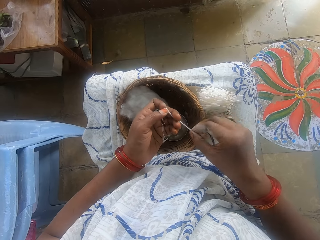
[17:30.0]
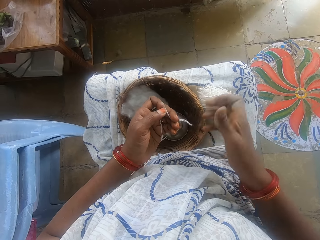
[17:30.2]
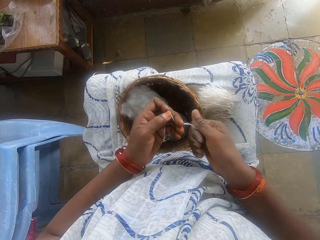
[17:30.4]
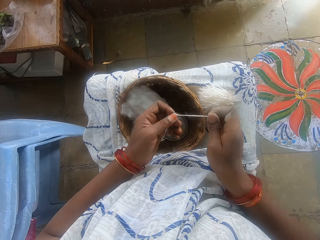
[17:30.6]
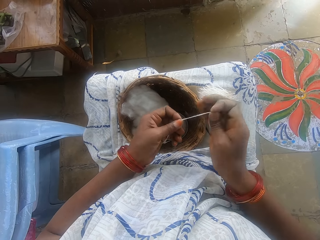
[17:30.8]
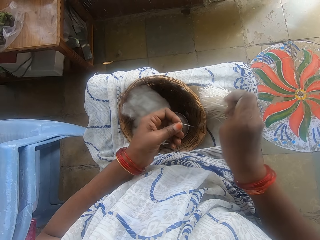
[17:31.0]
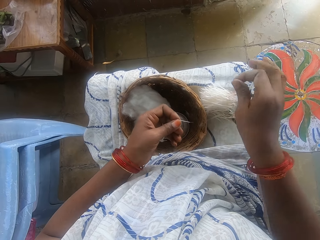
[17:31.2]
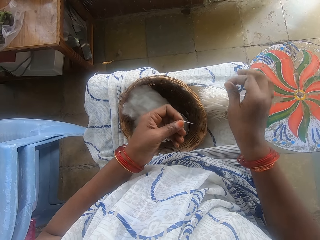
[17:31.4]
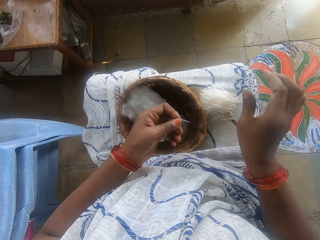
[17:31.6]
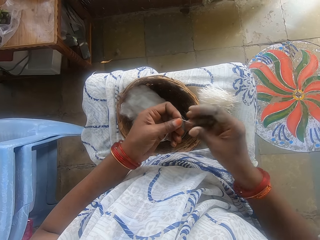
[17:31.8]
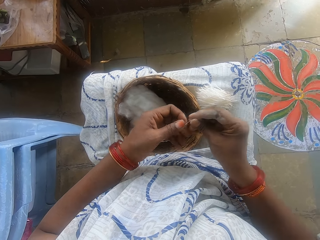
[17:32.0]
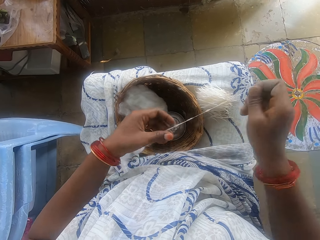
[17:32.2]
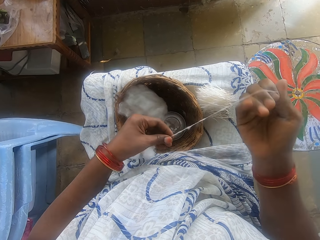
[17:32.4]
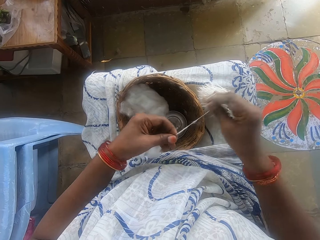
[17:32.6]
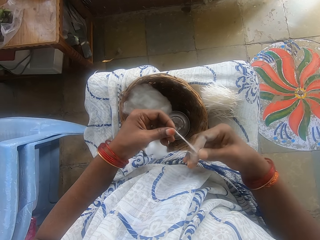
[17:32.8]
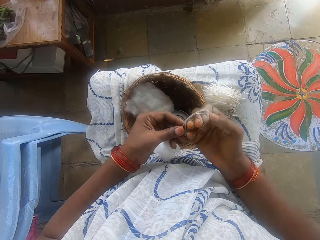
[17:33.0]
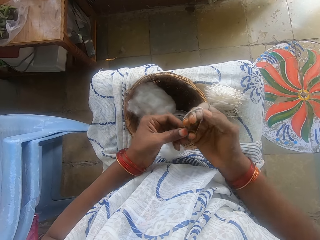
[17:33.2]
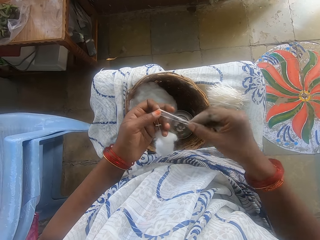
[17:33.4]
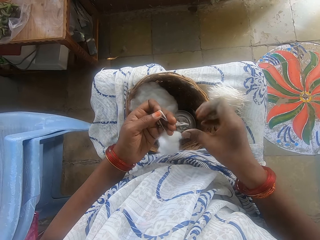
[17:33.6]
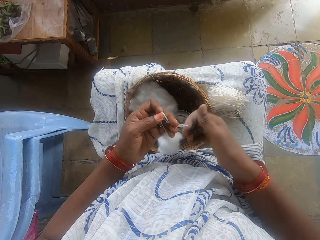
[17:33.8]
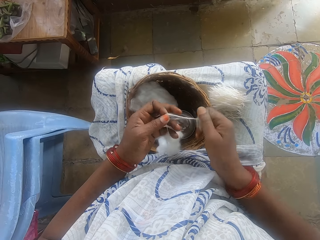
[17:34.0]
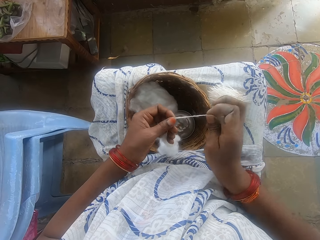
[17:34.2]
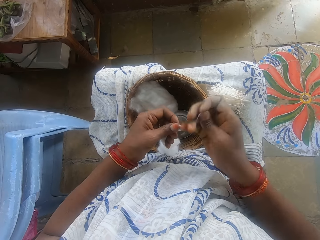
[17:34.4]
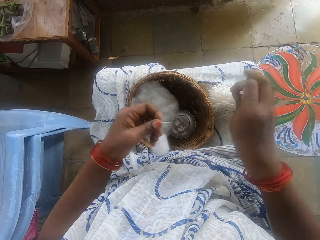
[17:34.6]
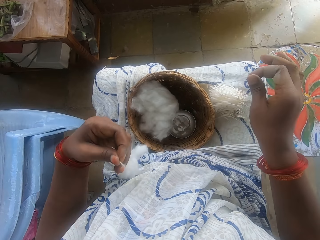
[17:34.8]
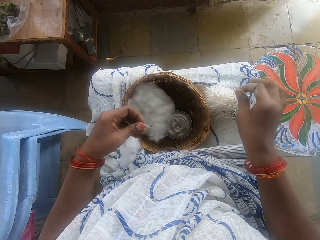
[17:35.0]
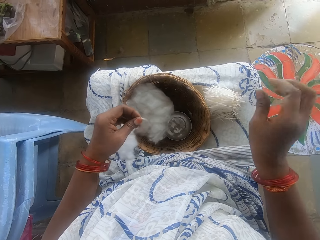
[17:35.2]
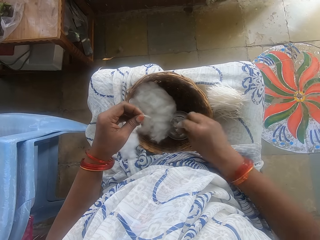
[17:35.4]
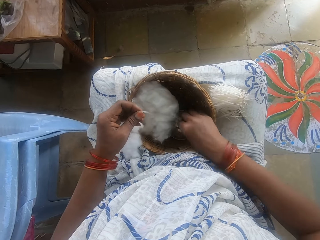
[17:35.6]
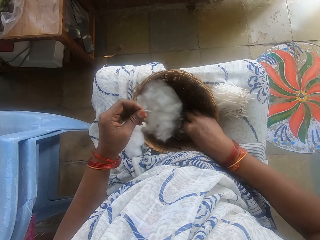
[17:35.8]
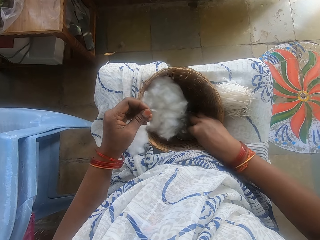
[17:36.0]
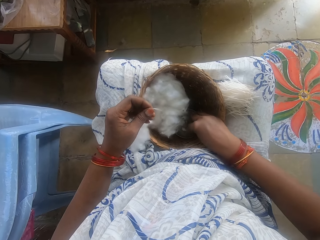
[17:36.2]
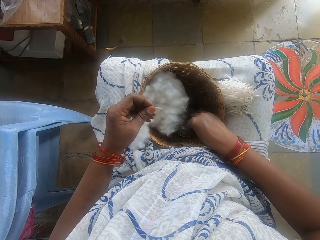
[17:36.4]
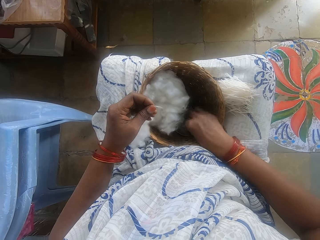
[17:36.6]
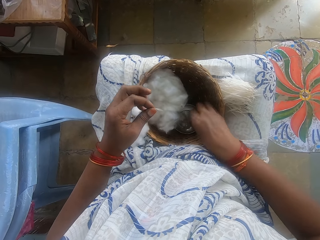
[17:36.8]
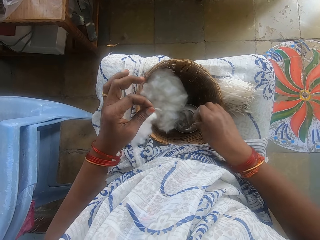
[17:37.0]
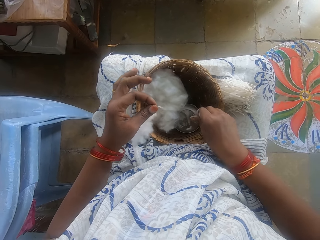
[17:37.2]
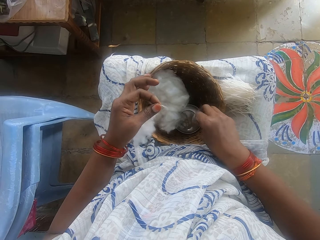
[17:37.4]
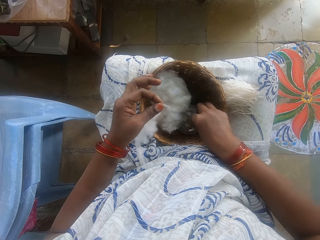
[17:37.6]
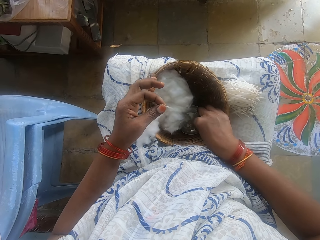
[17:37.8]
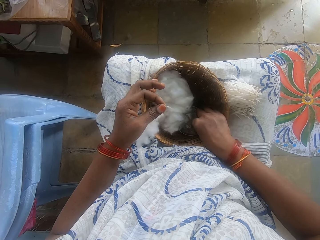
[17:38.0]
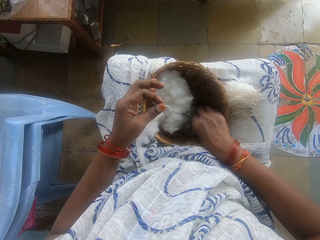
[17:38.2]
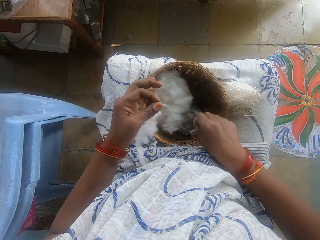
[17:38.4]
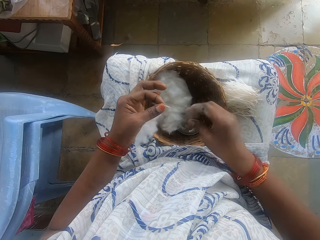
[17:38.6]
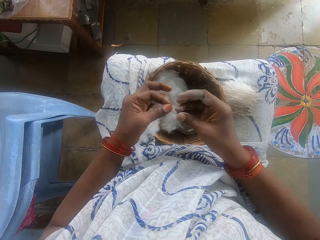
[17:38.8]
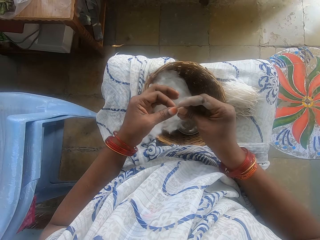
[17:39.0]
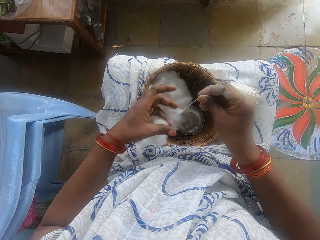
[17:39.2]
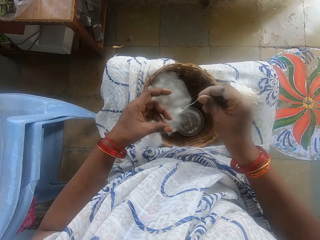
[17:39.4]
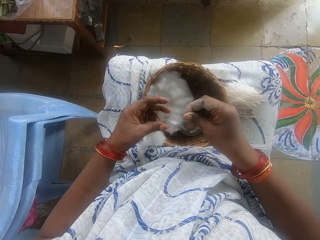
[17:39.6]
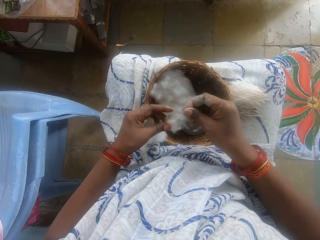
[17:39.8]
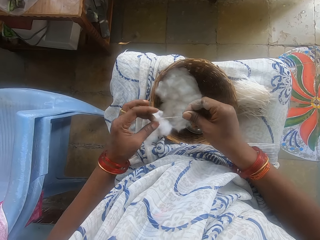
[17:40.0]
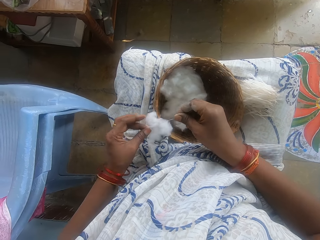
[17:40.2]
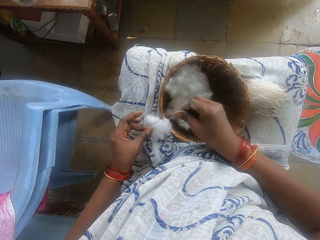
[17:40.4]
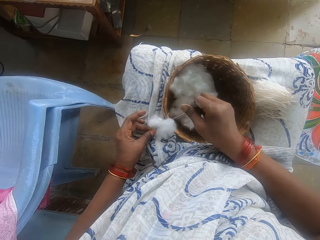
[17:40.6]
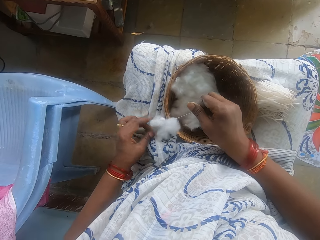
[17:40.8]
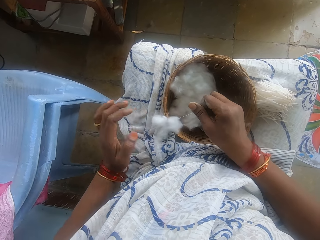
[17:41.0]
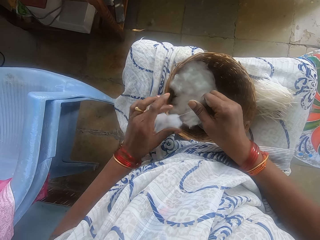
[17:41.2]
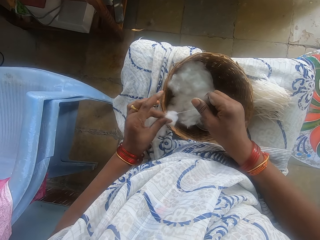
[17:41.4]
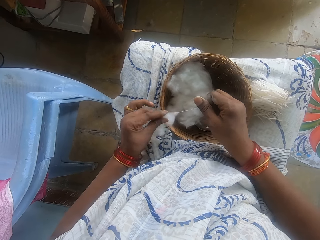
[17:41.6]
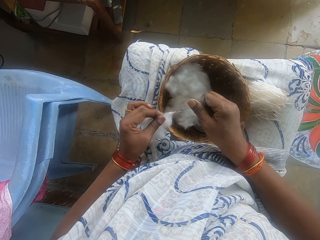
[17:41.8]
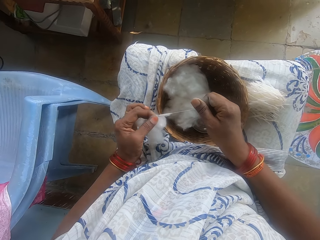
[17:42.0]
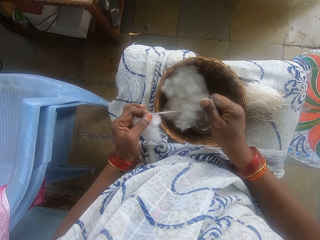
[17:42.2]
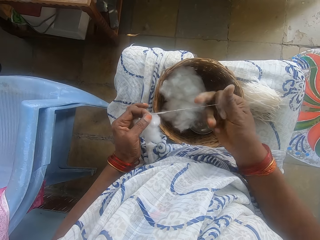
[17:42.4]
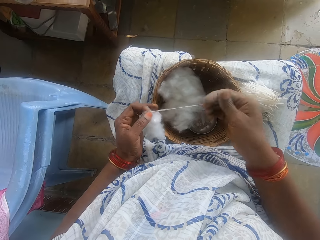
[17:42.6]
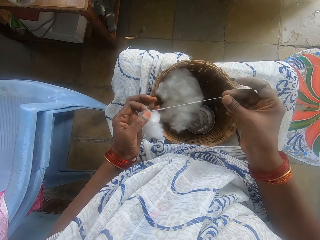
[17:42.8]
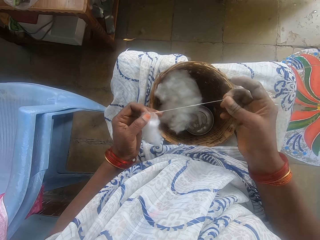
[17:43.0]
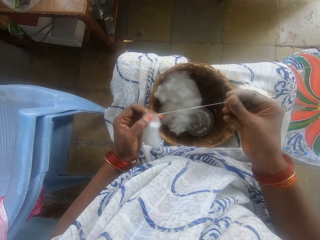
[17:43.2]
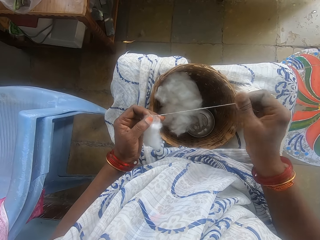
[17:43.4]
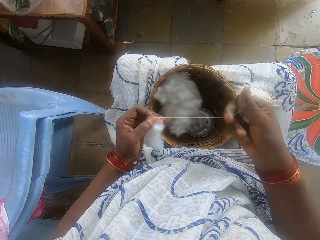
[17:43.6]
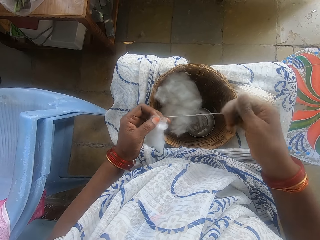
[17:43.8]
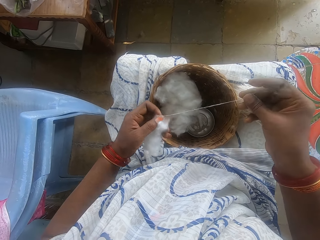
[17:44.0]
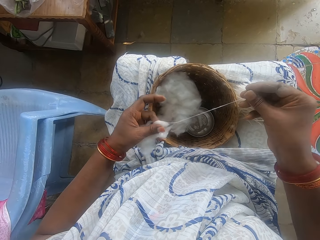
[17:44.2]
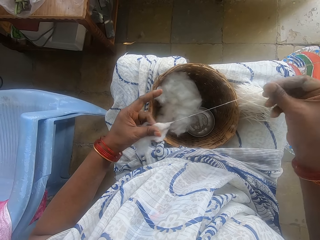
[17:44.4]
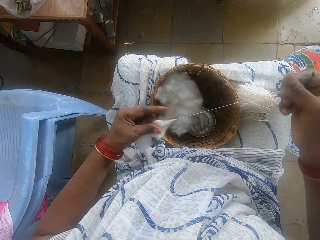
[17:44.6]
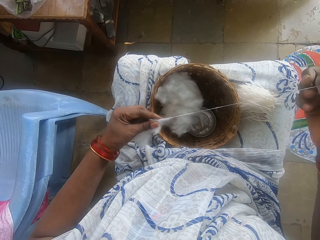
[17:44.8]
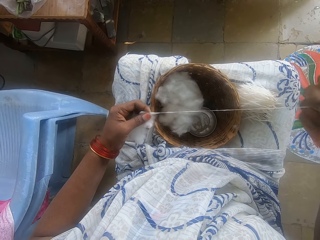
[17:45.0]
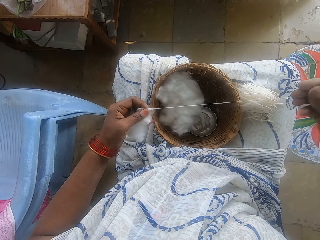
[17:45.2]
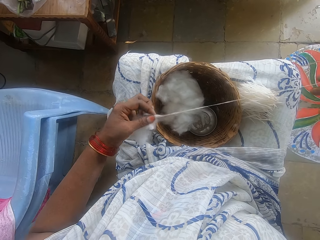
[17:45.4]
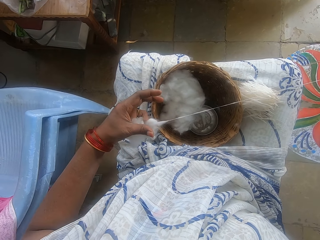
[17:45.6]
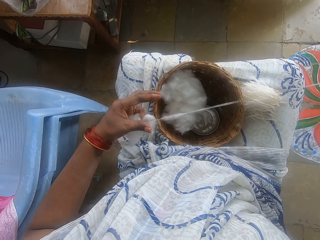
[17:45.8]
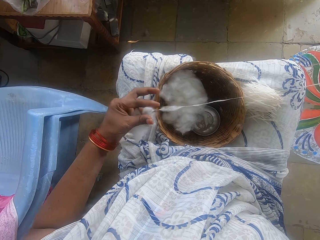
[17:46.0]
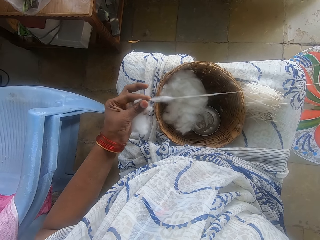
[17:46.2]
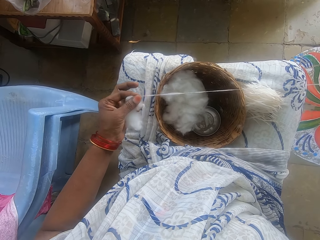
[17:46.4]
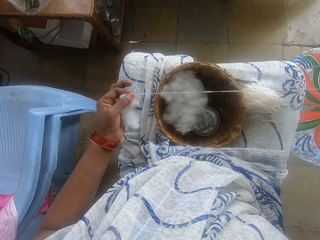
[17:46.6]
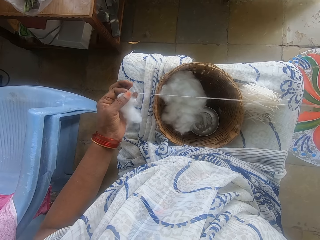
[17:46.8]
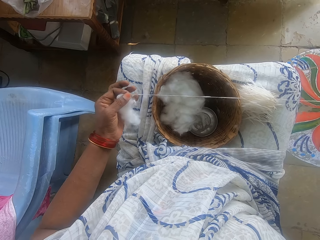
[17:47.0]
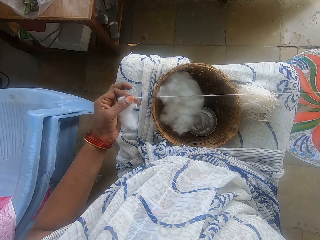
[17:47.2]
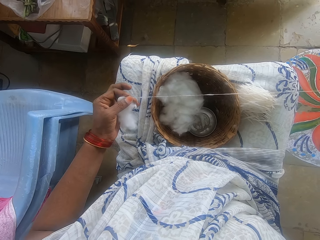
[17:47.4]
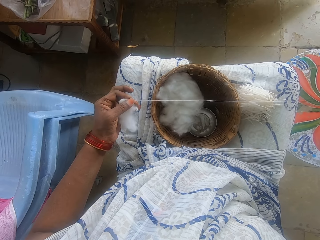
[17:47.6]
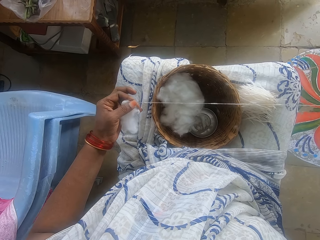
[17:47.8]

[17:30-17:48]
The camera wearer pulls the cotton string off her hand. She holds the cotton string with both hands, pulls her hand off the cotton string, and rolls the cotton string. She cuts the cotton strip with her right hand. She places the cut strip on her leg, on the strings. She switches the cotton string to the other hand, pulls the cotton string, and rolls the cotton strip round her right hand with her left hand. She pulls the cotton string off her hand, holds the cotton string with both hands, pulls her hand off the cotton string, and rolls the cotton string. She cuts the cotton strip with her right hand. She places the cut strip on her leg, on the strings. She picks powder from the container. She touches some powder with her right hand. She rubs her fingers. She switches the cotton string to the other hand. She pulls out the ball of cotton wool with both hands. She pulls her hand off the cotton, pulls the cotton, and pulls the cotton string.

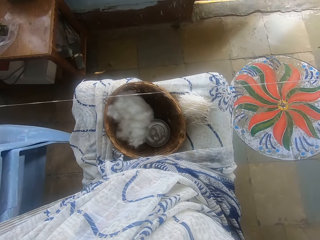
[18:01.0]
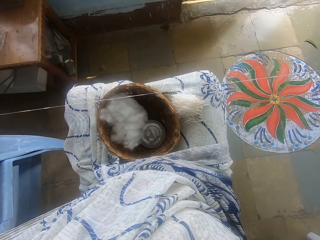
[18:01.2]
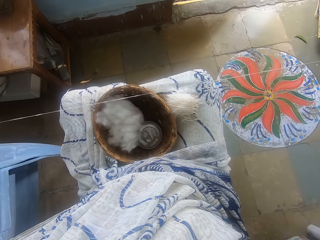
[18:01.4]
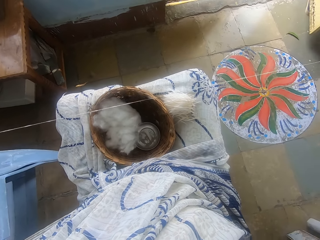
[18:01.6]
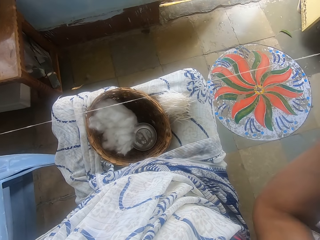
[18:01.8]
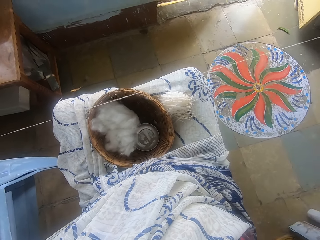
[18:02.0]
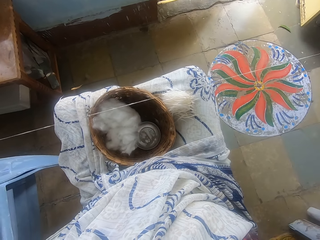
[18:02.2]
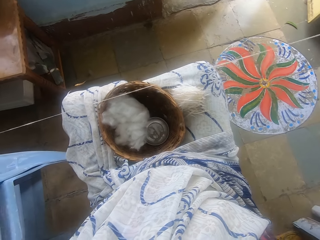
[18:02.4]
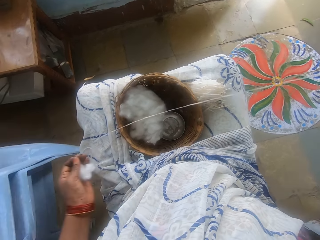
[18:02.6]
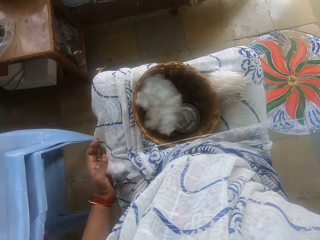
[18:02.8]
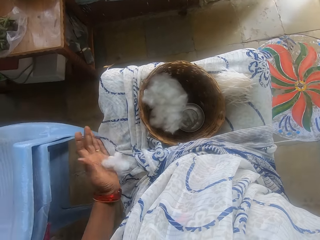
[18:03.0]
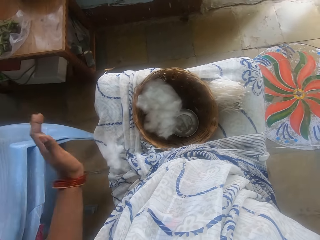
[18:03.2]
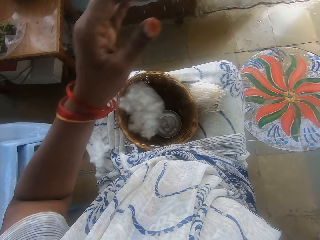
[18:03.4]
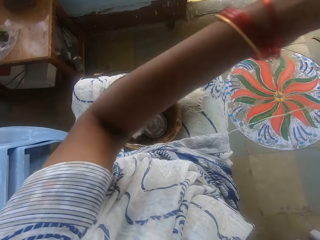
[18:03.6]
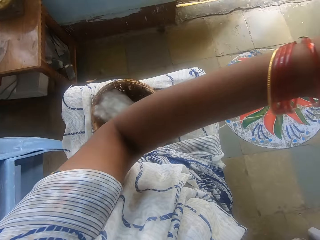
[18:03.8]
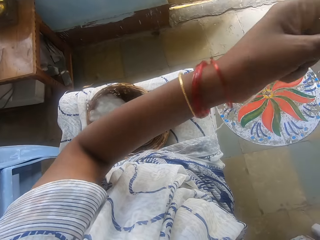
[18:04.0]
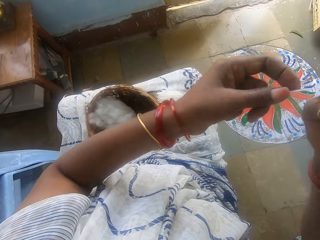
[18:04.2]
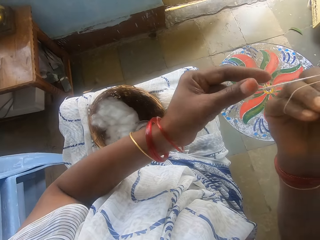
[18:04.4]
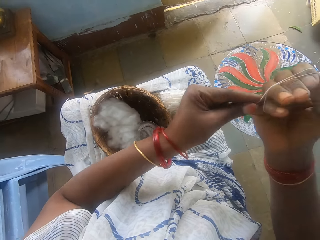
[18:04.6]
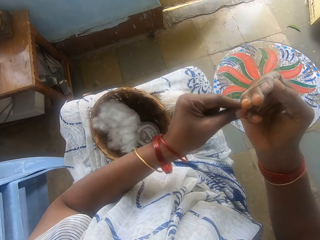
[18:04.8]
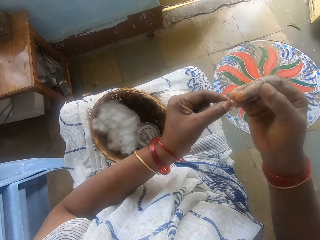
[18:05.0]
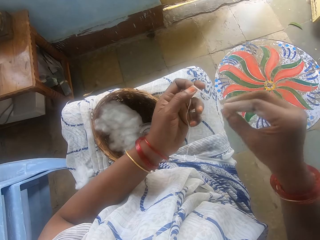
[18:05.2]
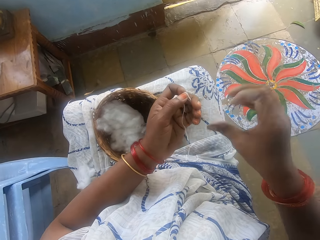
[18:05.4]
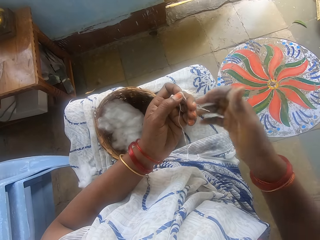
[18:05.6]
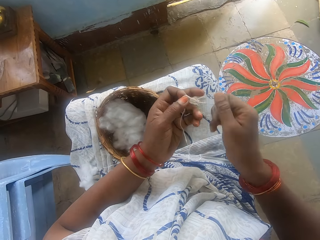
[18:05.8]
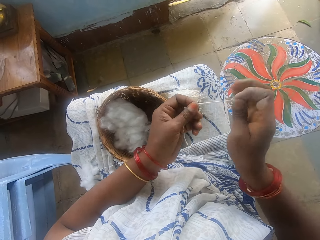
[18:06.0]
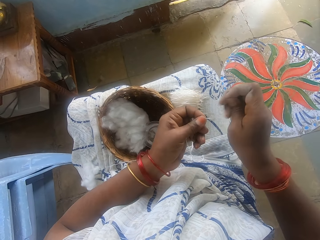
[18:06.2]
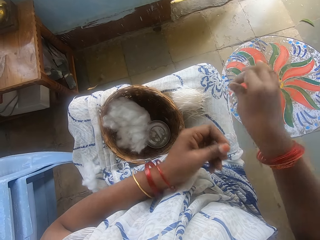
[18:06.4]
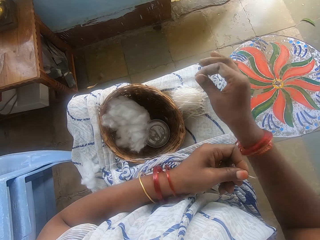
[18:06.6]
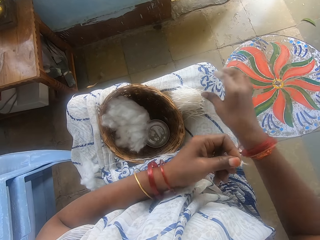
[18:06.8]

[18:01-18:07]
The camera wearer puts the cotton on her thigh. She rolls the cotton strip round her right hand with her left hand. She pulls the cotton string off her hand, holds the cotton string with both hands, pulls her hand off the cotton string, and rolls the cotton string. She cuts the cotton strip with her right hand.
